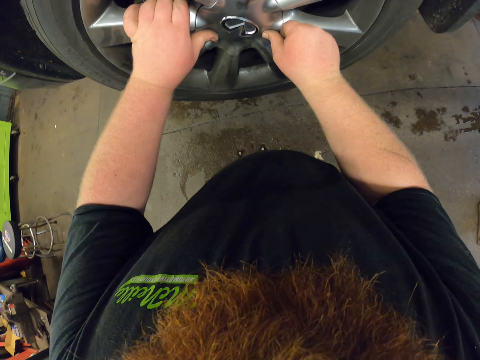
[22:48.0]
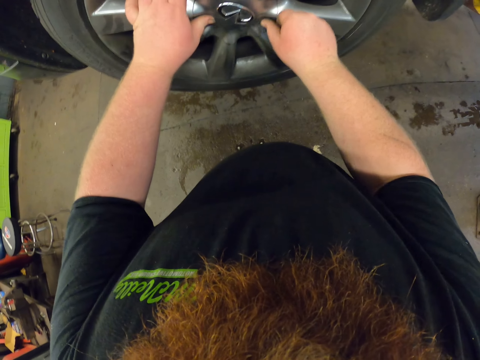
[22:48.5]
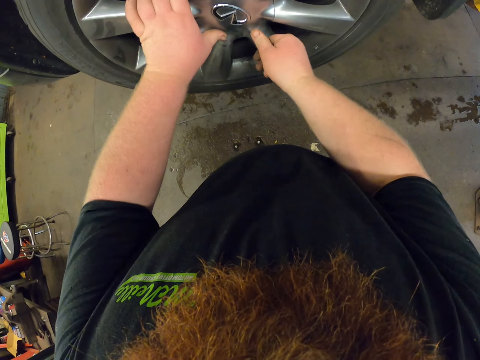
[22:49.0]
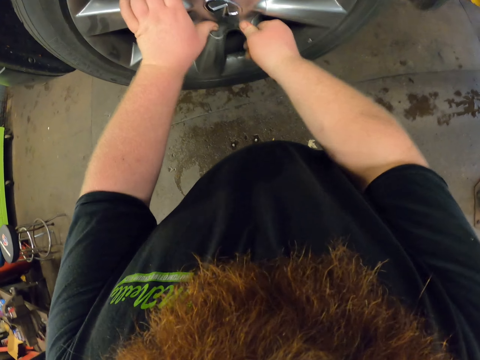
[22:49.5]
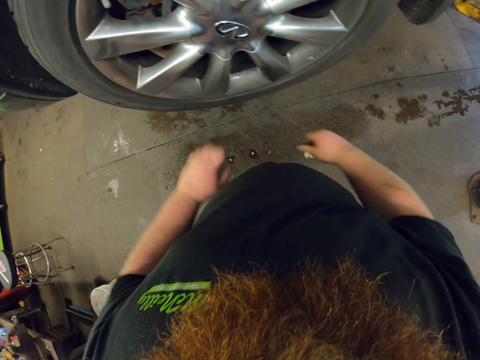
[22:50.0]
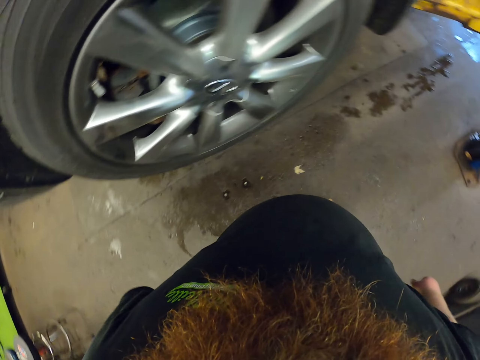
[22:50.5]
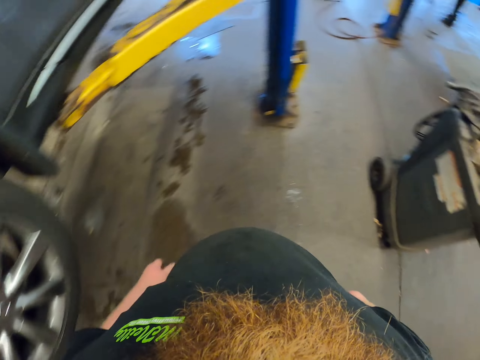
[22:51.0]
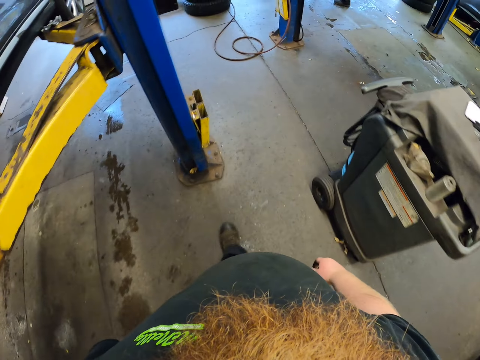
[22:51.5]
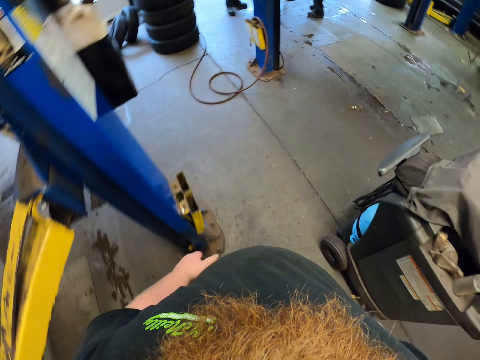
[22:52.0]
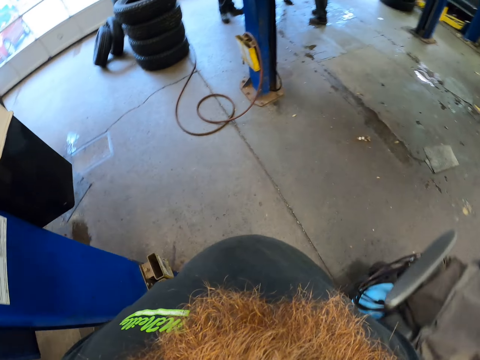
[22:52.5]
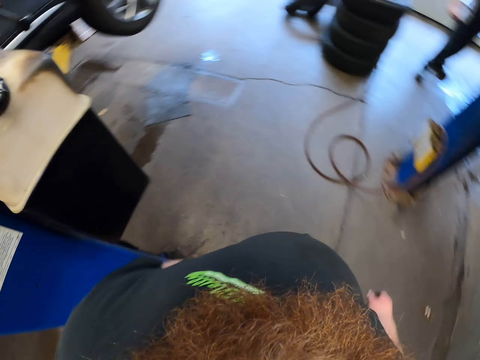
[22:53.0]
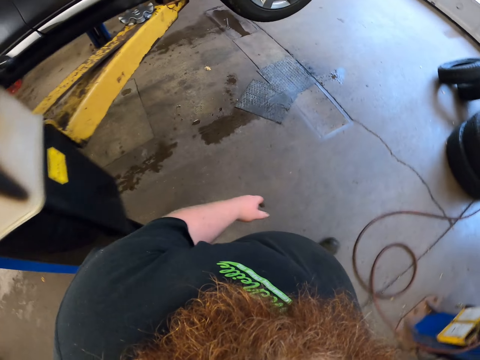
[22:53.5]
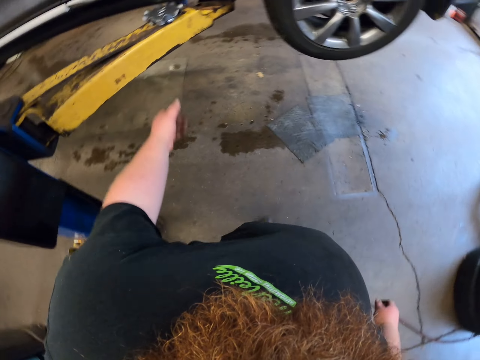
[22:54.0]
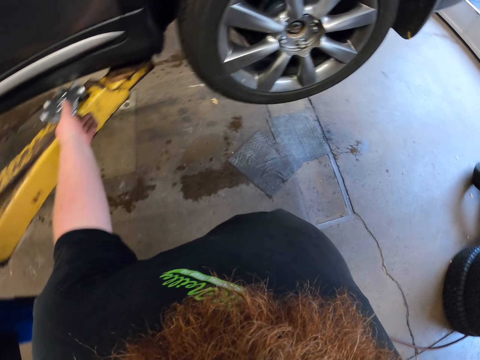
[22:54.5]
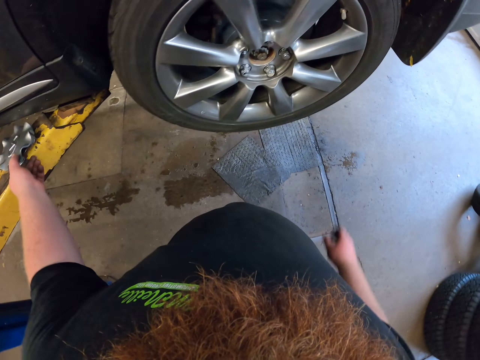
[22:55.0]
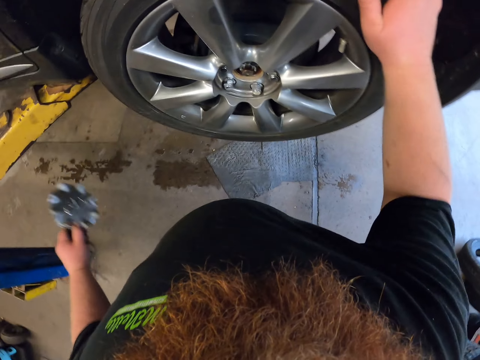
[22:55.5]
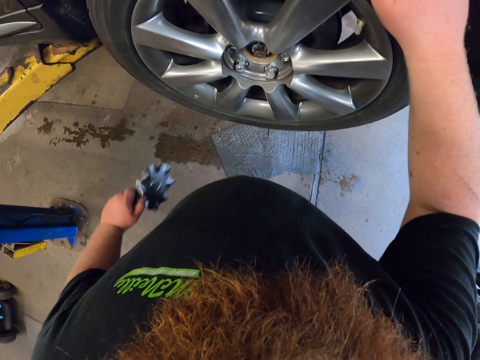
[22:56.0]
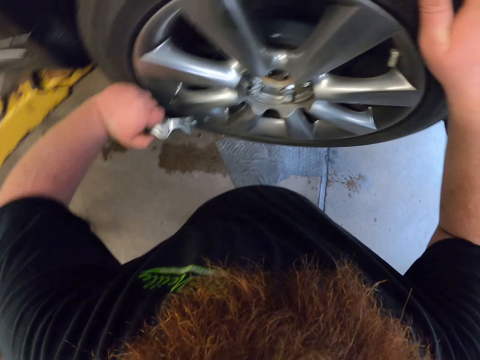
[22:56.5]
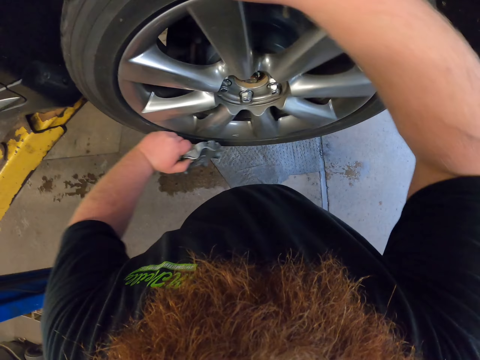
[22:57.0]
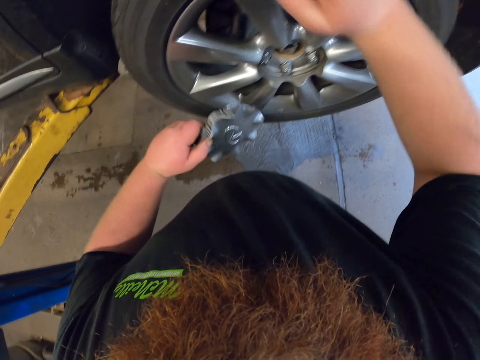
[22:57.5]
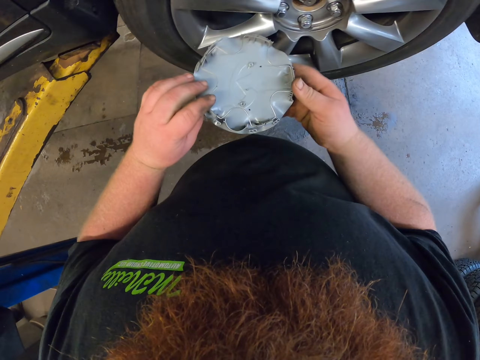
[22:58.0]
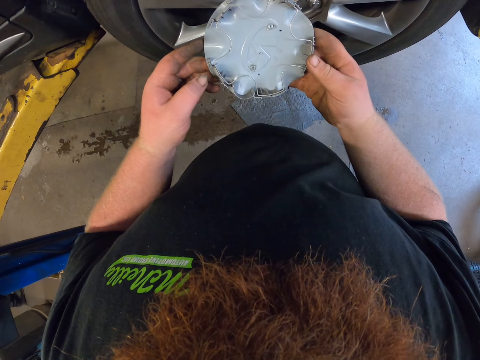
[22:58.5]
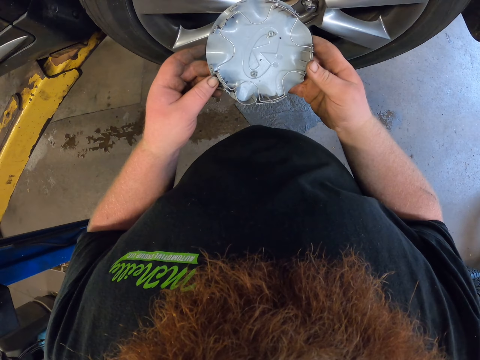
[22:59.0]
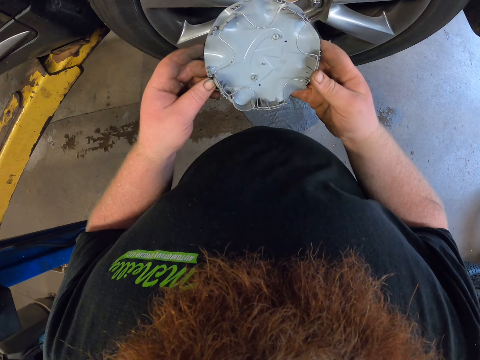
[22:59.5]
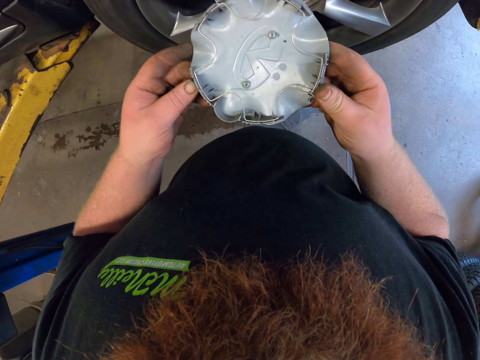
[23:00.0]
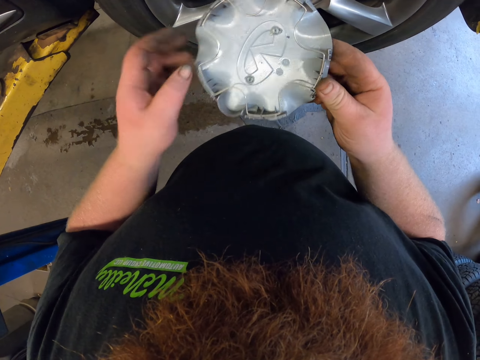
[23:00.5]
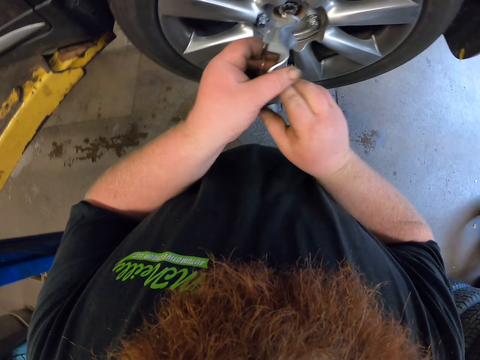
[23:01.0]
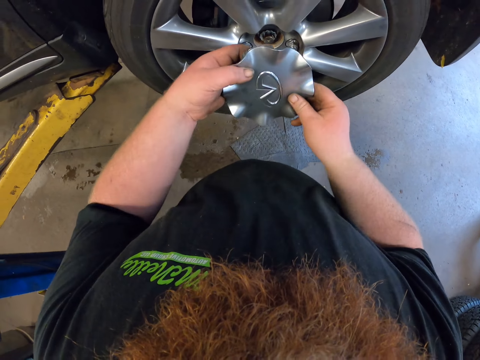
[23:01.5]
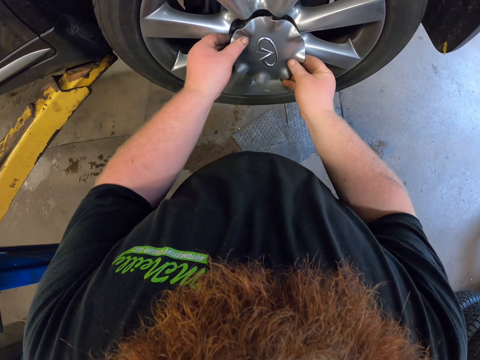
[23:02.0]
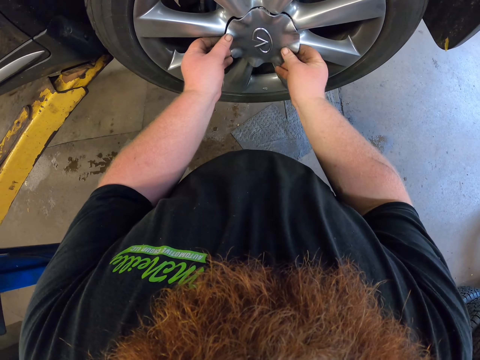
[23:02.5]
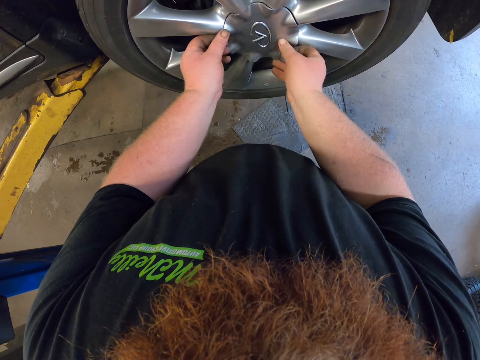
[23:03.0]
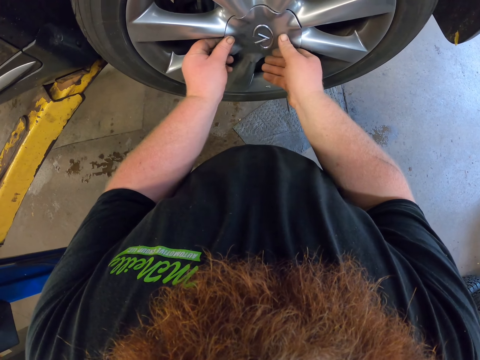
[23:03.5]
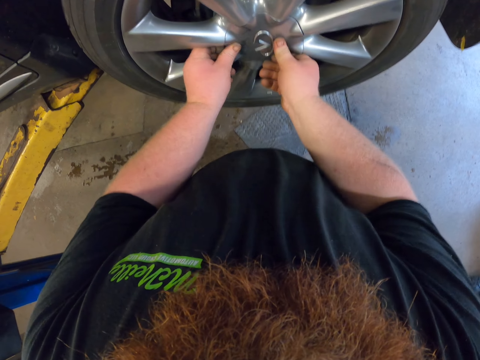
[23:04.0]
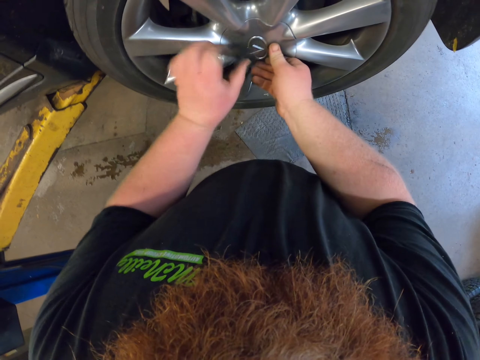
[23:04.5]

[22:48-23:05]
The camera wearer fixes a wheel cover on the tire. They walk around the garage. They take the hubcap or wheel cover. They touch the car wheel. They rotate the tire. They look at the wheel cover. They touch the hubcap. They fix the wheel cover on the tire.

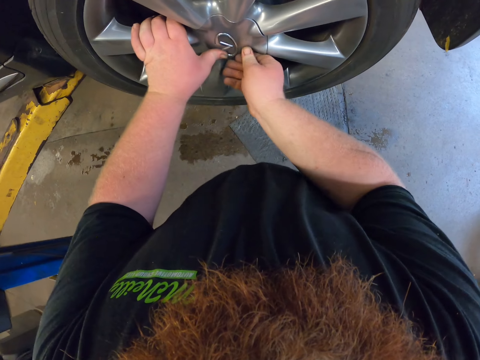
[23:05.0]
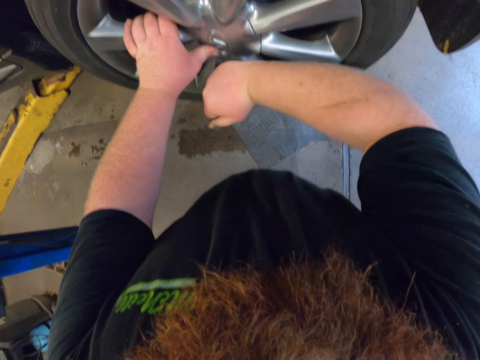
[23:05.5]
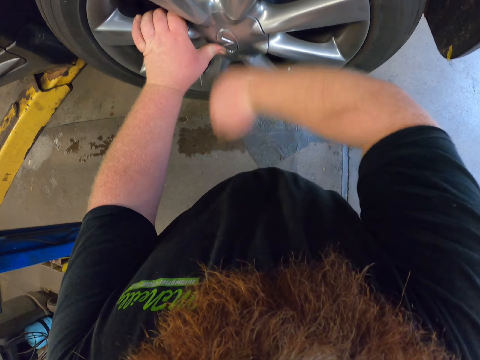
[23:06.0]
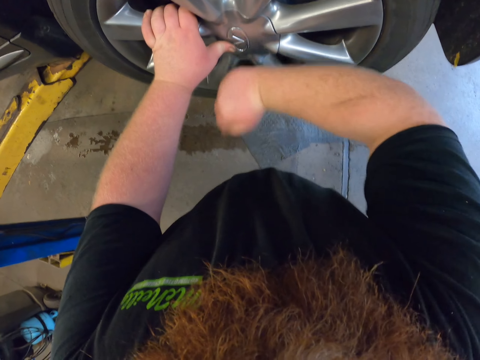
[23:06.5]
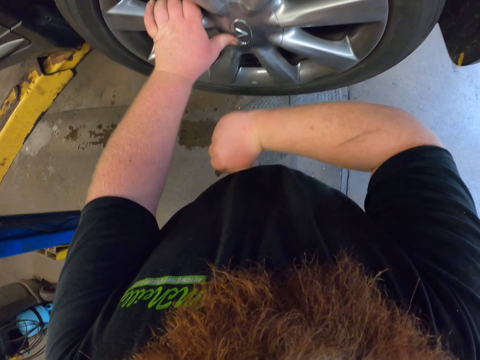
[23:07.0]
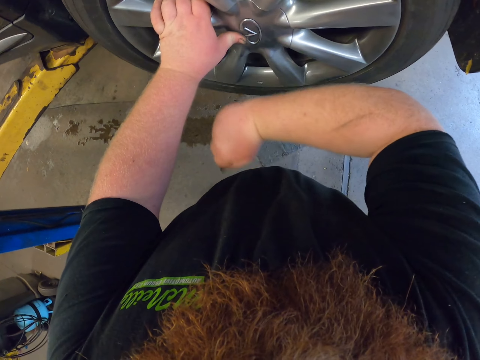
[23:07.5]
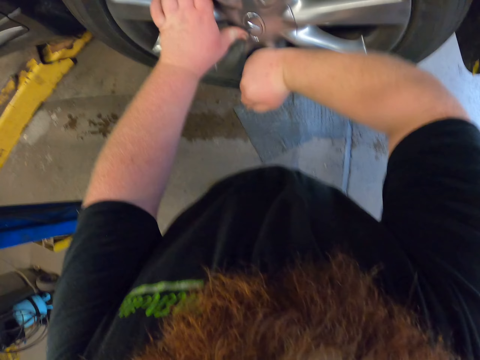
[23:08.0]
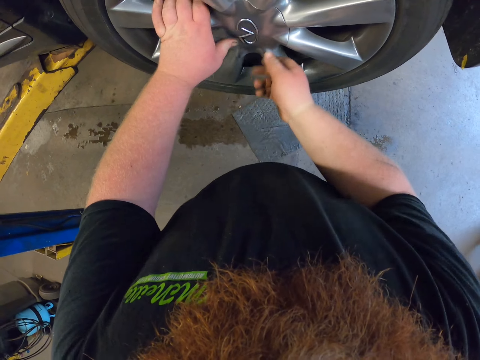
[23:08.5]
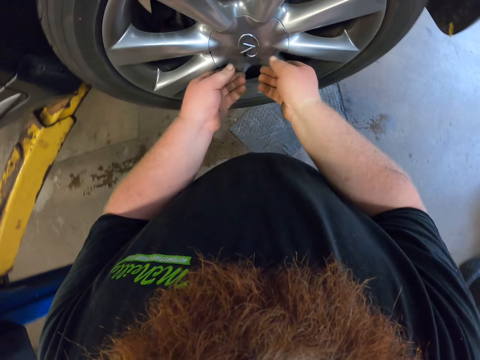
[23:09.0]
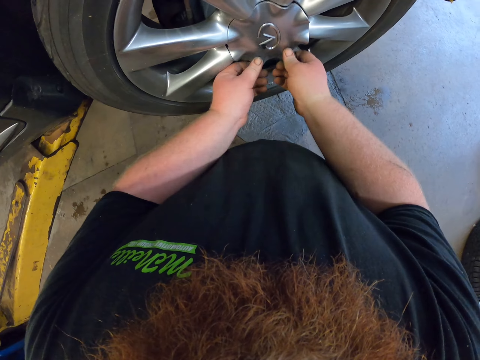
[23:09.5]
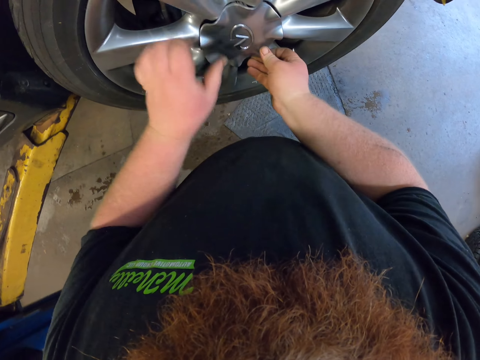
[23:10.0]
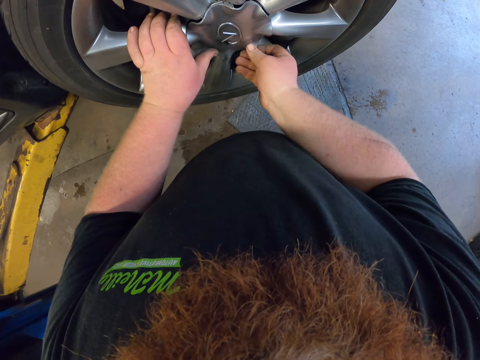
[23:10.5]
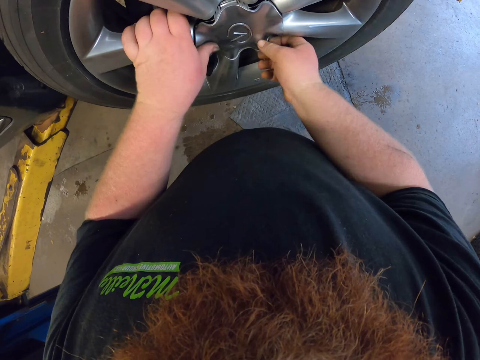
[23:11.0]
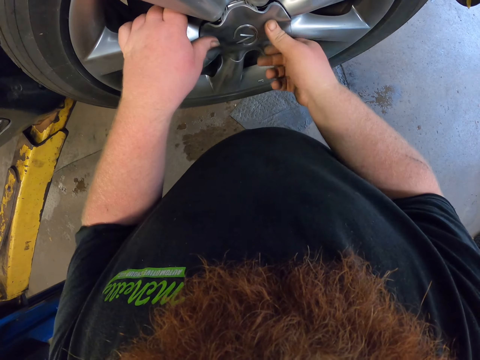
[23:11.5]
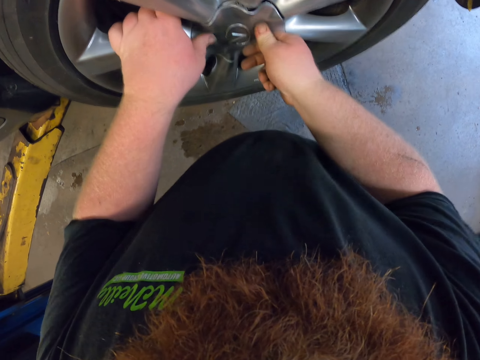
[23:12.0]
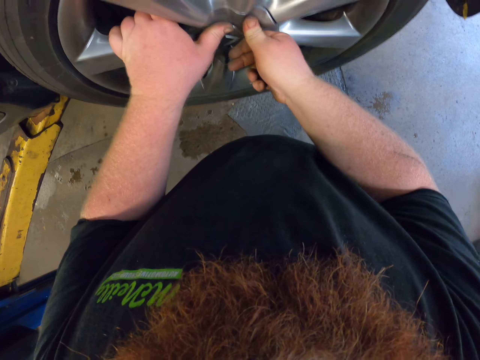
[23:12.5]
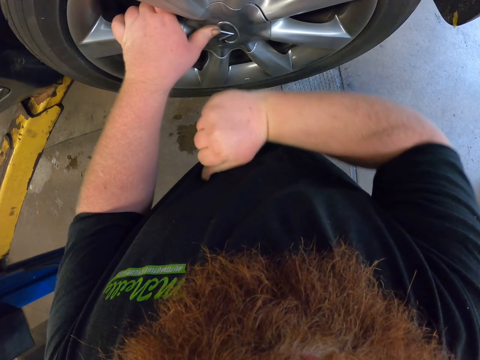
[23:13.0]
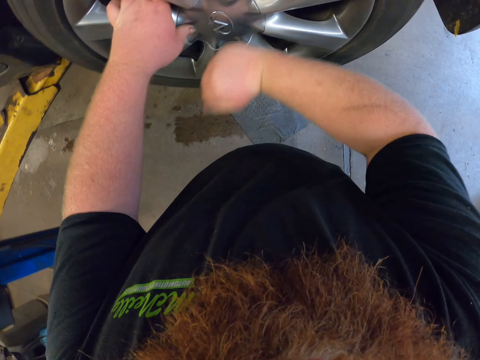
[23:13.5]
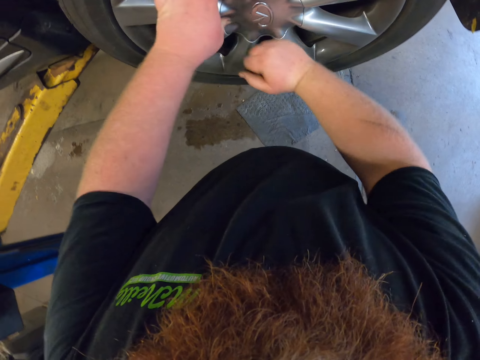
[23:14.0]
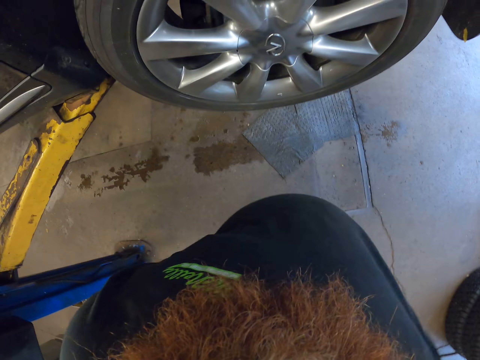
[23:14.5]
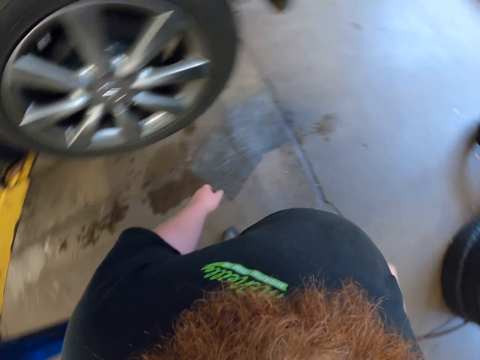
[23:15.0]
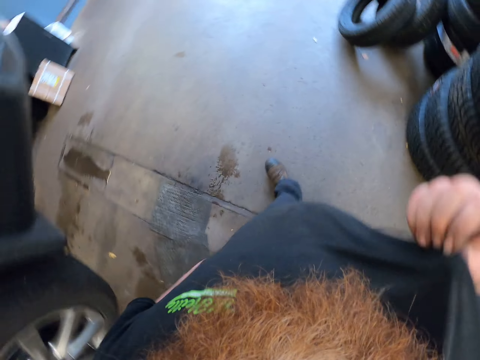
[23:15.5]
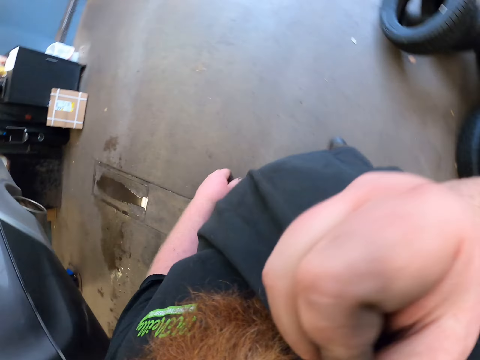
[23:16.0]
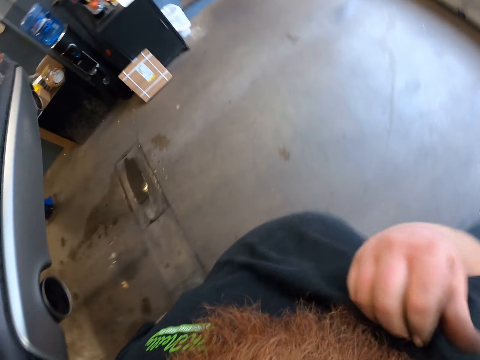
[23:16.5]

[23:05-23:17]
The camera wearer taps on a wheel cover. They fix the wheel cover on the tire. They tap on the wheel cover. They walk around the garage and lift up the hand.
